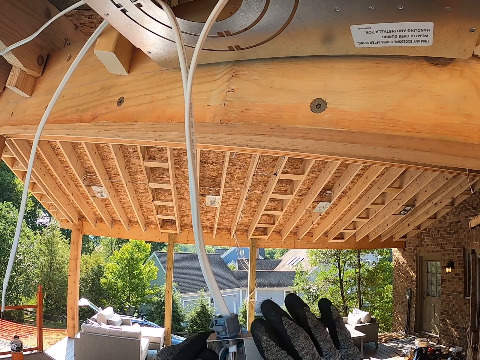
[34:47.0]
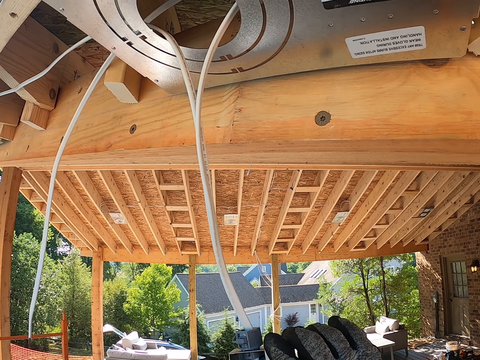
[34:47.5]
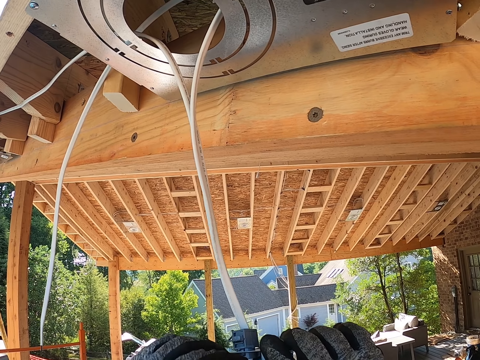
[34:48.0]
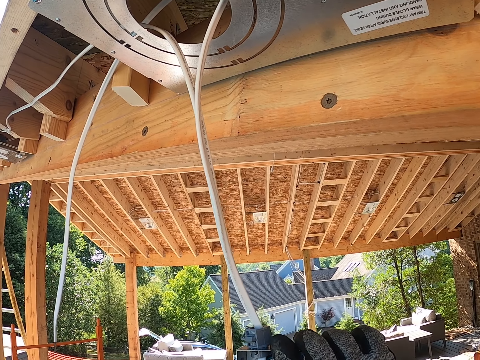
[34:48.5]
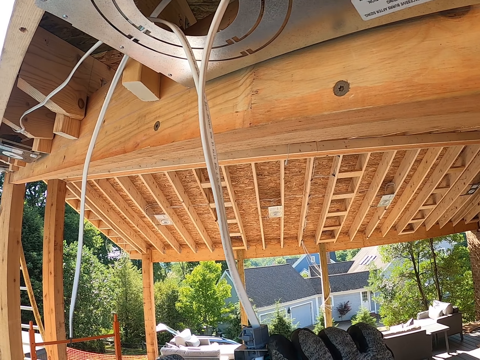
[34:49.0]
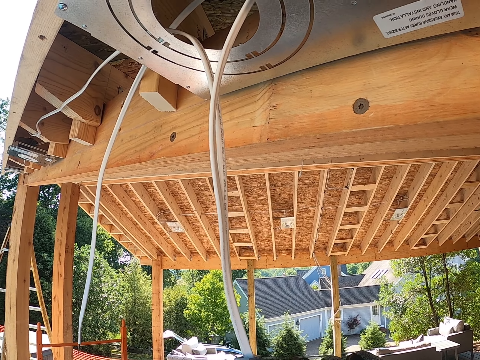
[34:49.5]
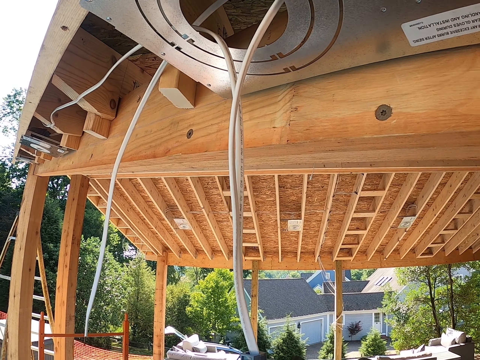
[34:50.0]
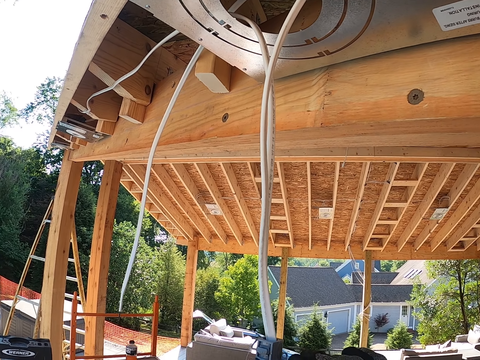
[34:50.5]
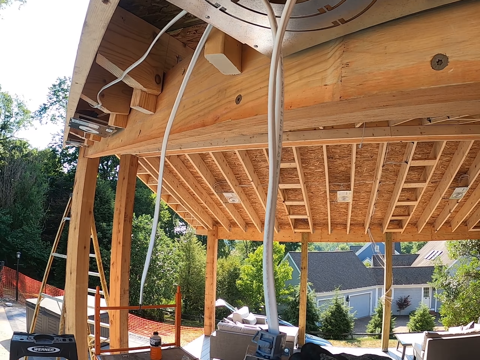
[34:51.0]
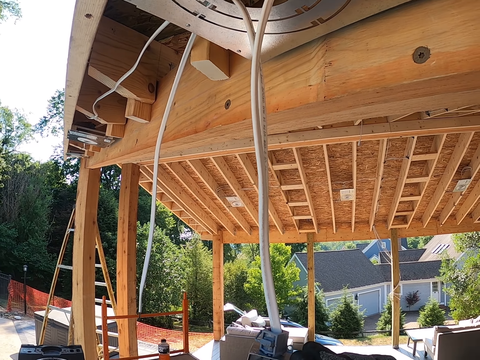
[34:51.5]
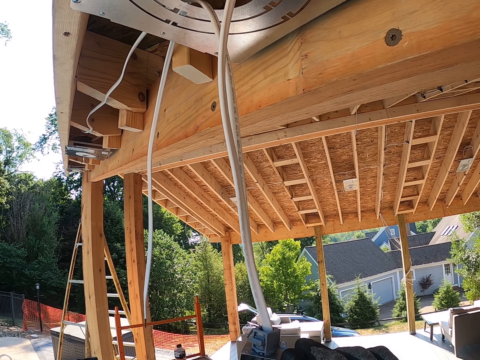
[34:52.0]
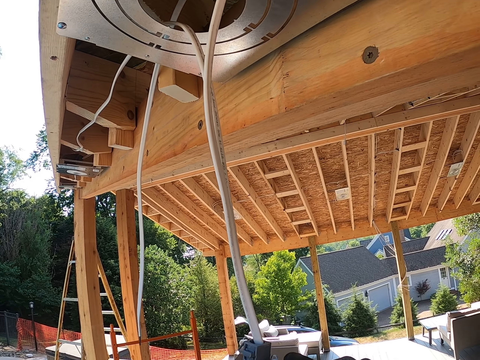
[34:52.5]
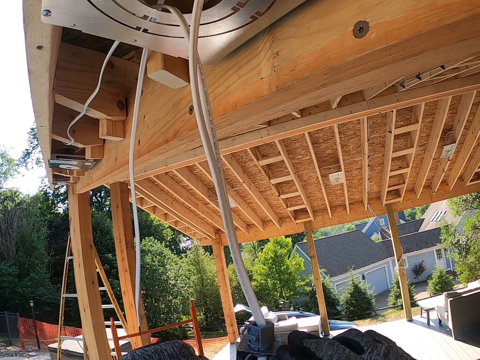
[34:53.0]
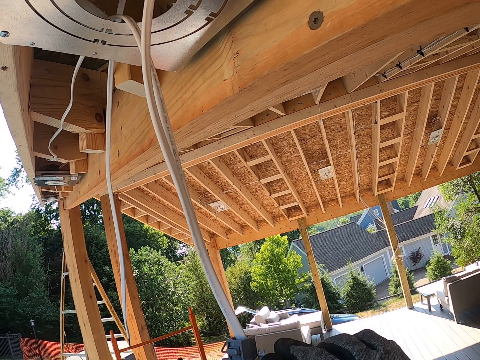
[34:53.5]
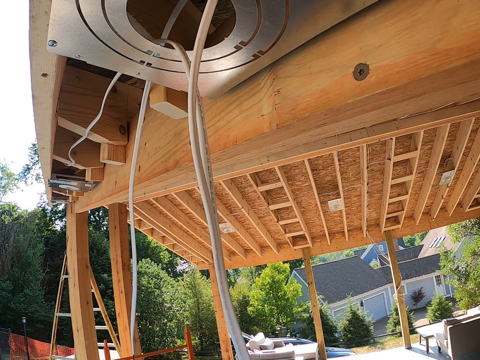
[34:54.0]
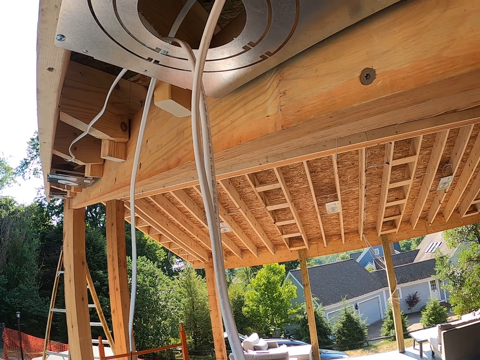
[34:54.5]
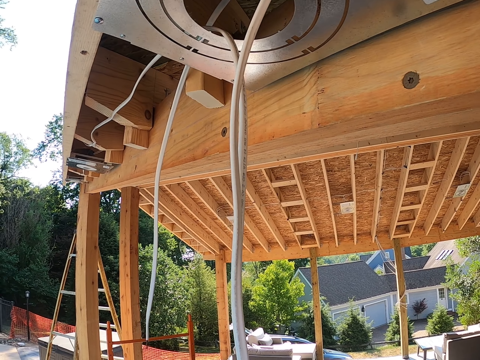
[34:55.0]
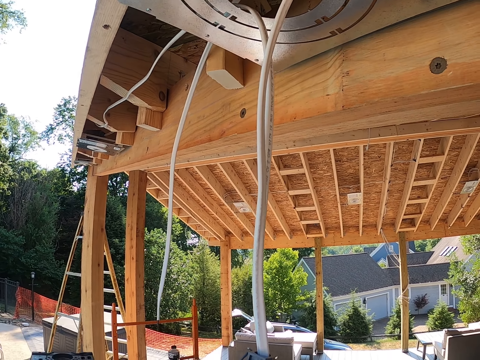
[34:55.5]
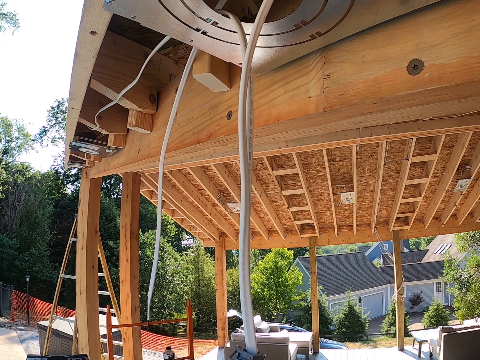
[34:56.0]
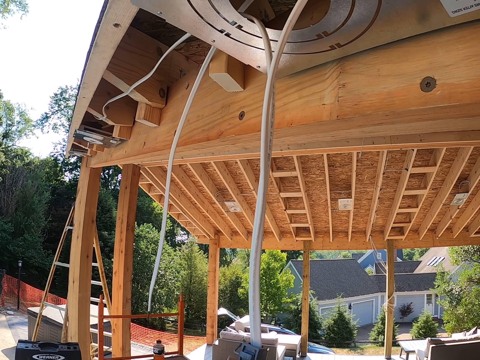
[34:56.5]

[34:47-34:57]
The camera wearer attaches the cable with the adapter. They hold the cable. They adjust the cable.

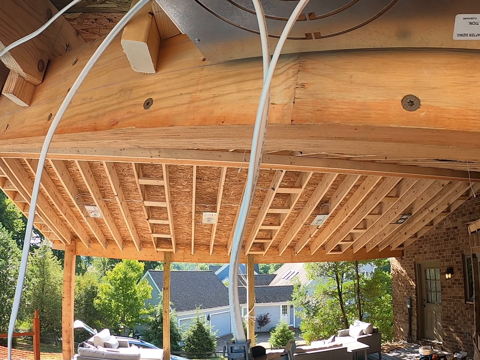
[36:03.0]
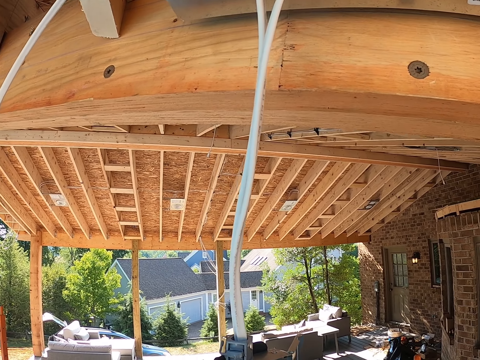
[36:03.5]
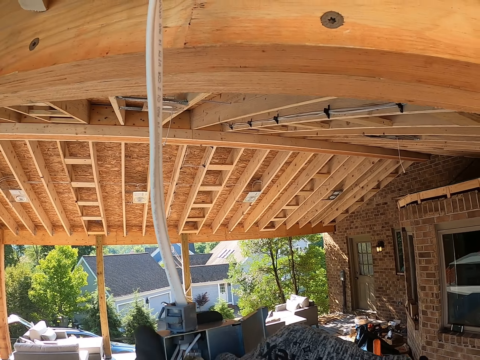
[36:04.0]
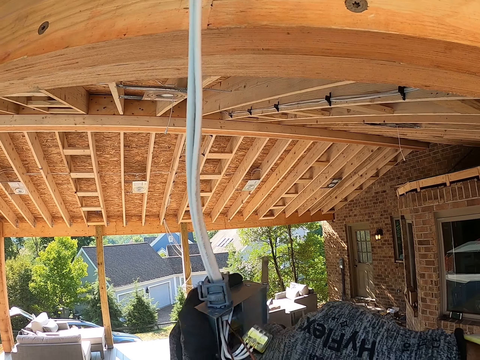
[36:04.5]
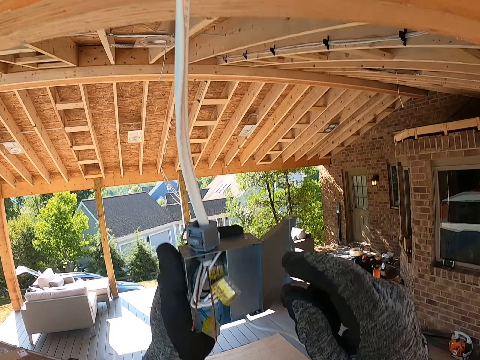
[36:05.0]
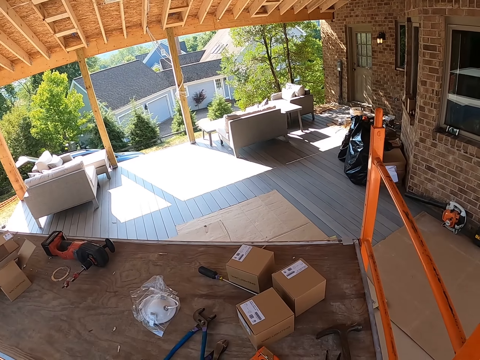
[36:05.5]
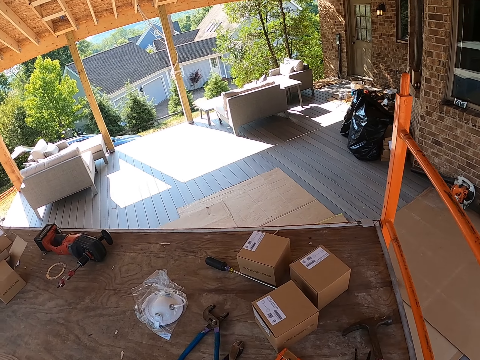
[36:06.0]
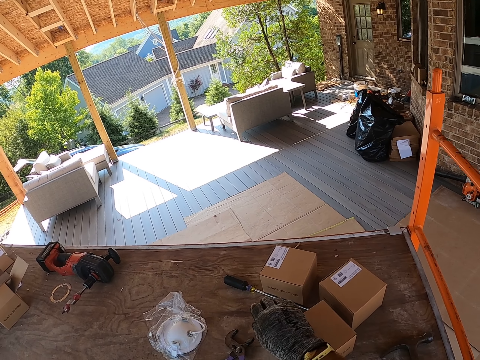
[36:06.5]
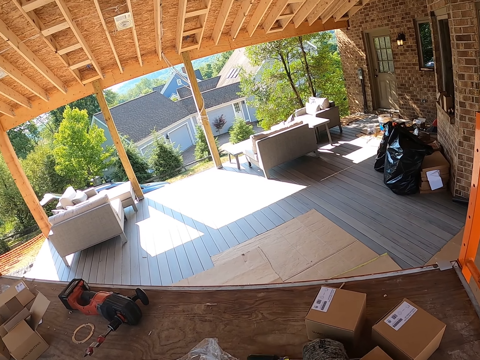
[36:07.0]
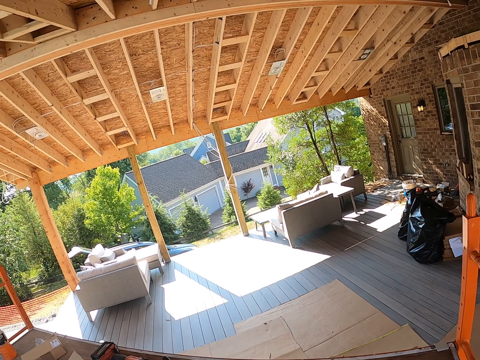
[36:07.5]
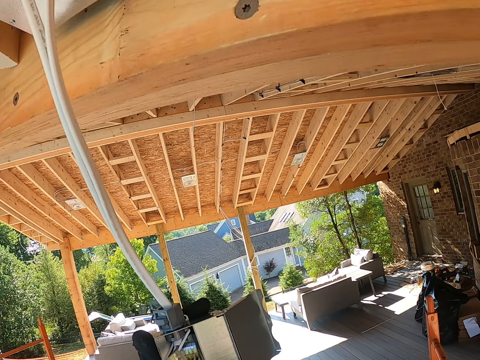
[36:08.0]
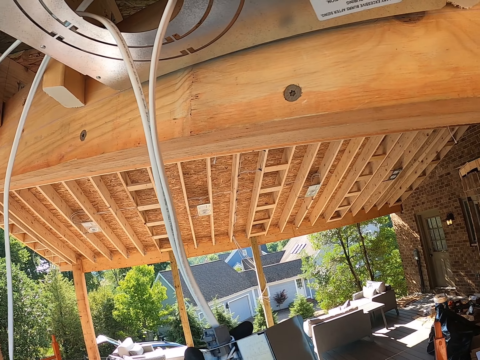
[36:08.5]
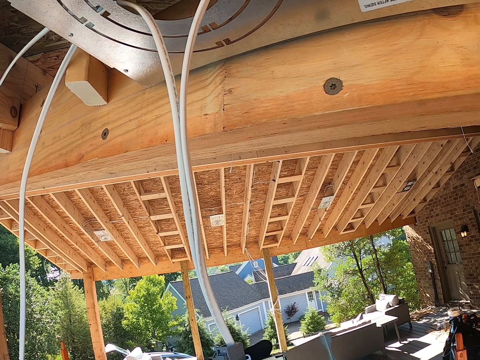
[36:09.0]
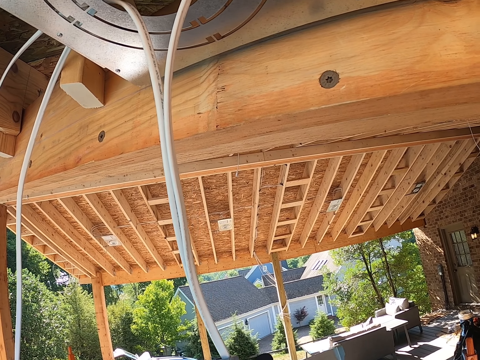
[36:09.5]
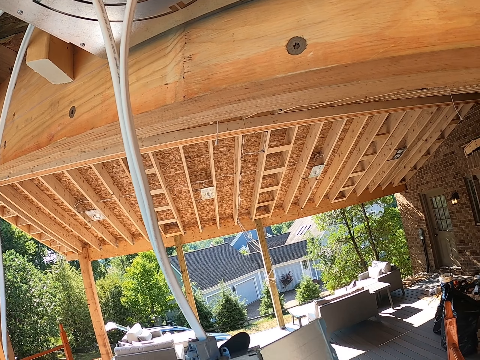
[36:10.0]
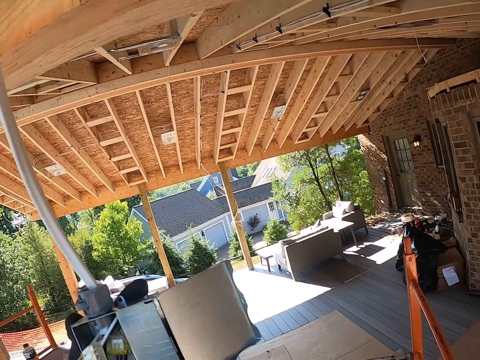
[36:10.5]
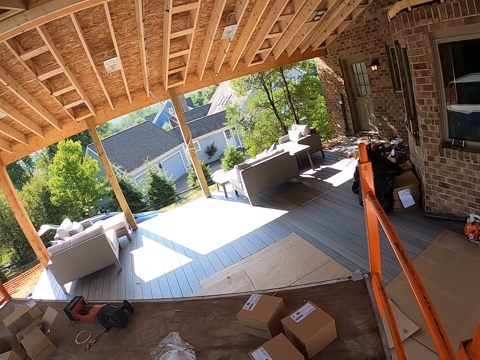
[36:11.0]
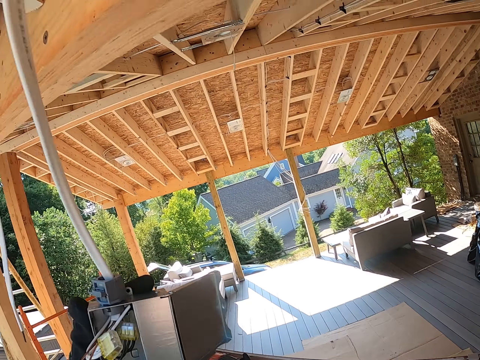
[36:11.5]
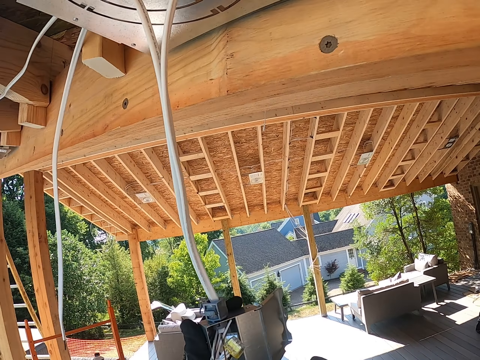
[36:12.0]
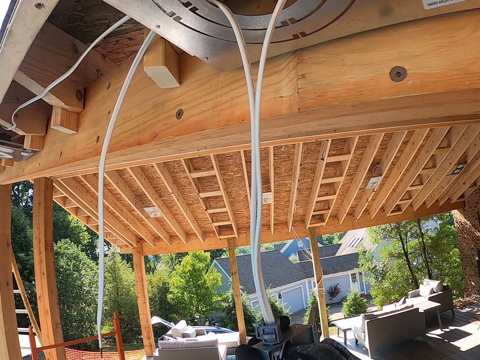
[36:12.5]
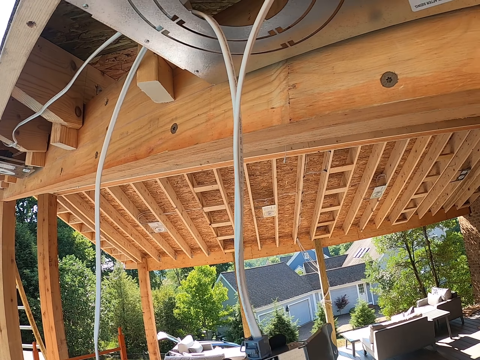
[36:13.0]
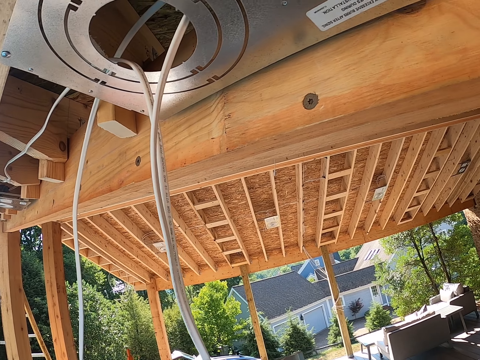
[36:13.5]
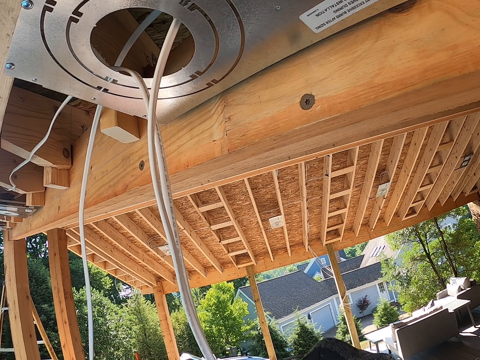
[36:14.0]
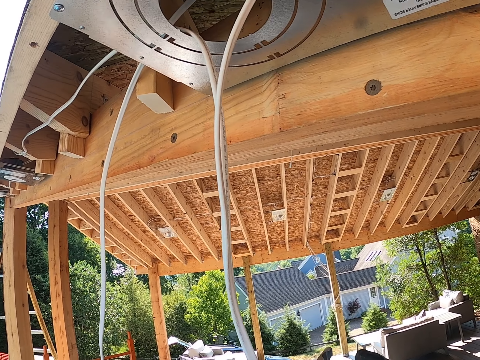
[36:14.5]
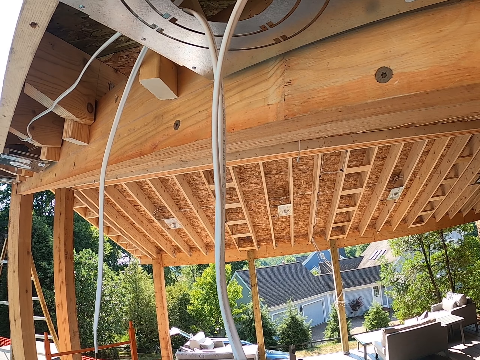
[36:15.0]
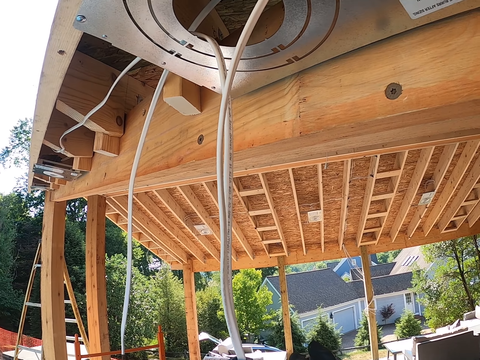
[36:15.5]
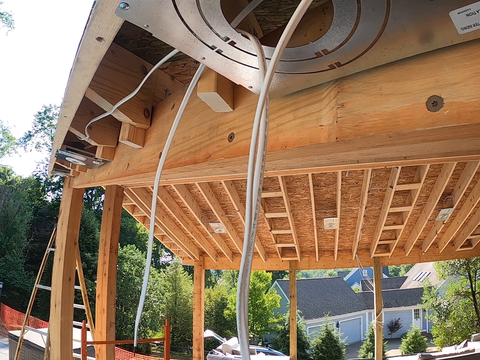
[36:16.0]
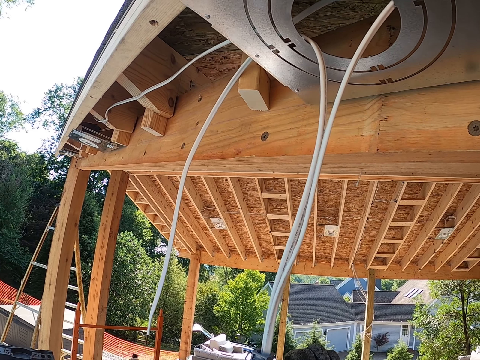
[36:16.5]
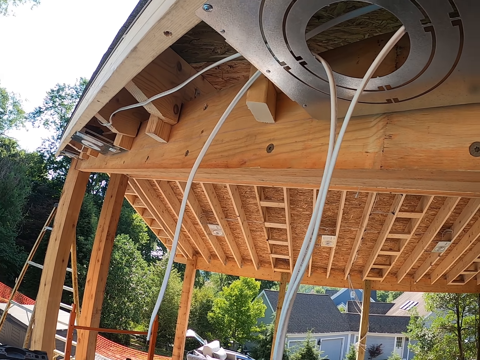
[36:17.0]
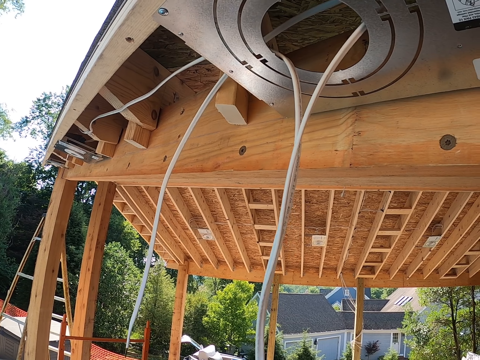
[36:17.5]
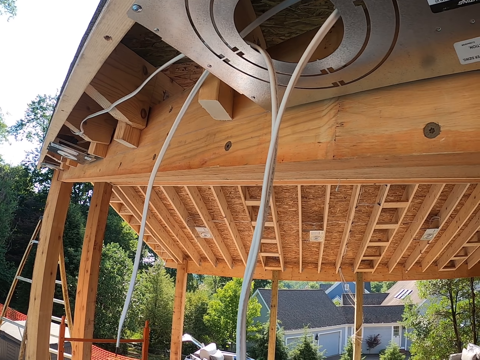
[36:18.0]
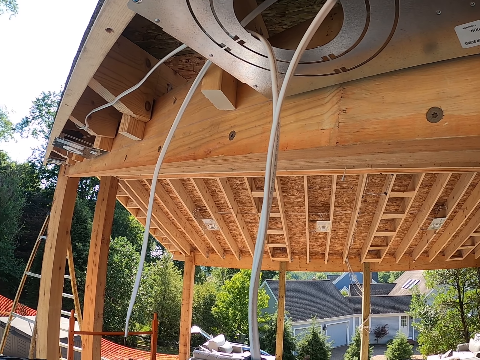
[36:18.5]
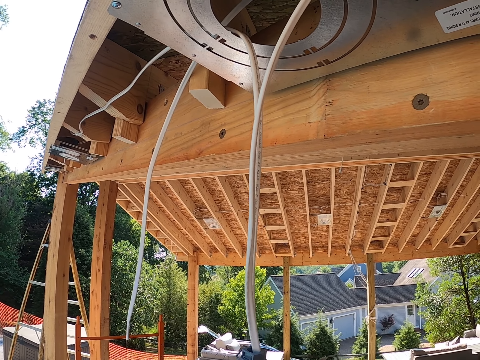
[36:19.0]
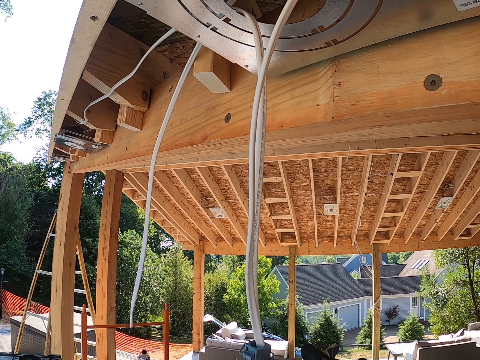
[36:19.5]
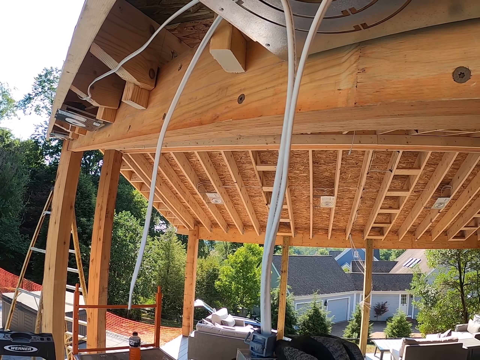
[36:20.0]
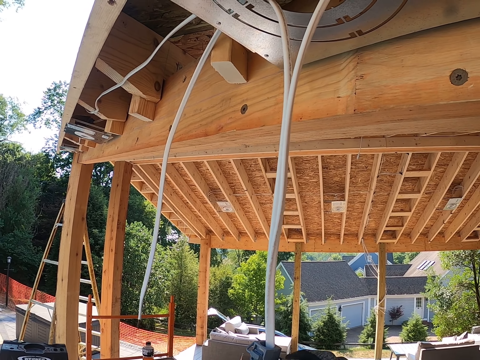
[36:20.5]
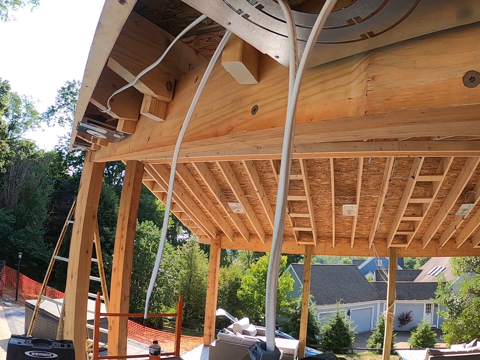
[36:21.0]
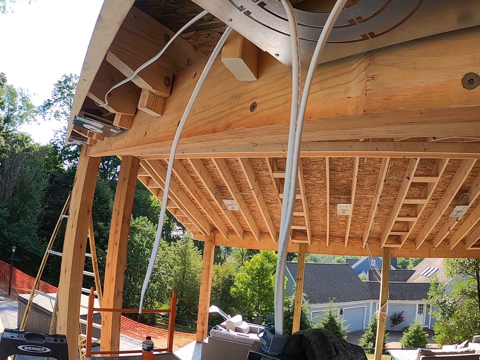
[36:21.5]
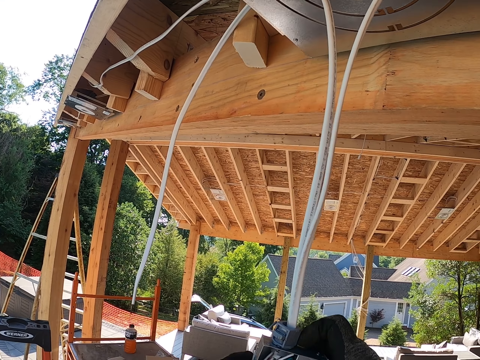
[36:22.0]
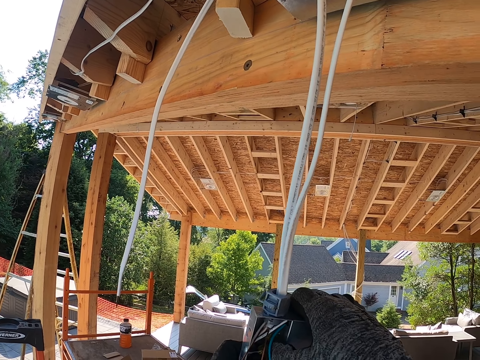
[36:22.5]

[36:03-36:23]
The camera wearer pulls the cable. They take the screwdriver. They repair the adapter with the screwdriver. They adjust the cable. They pull the cable from something.
